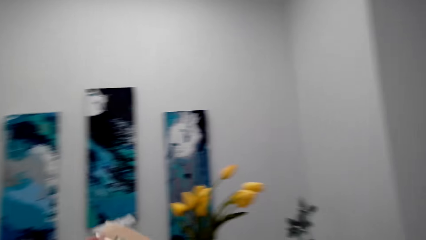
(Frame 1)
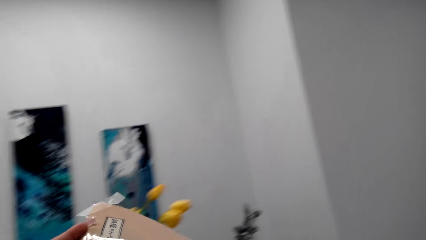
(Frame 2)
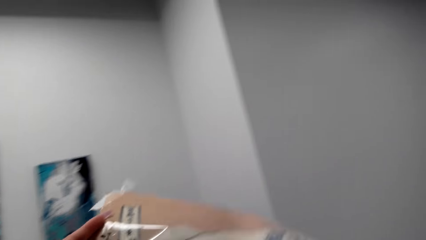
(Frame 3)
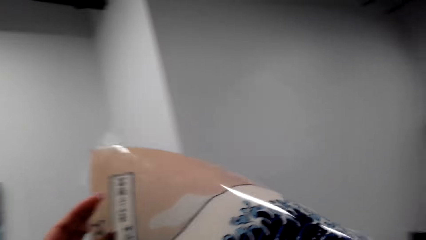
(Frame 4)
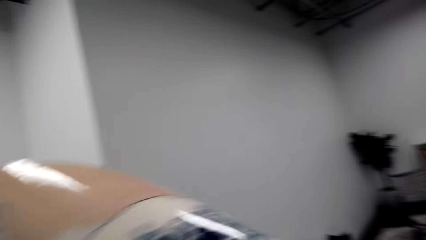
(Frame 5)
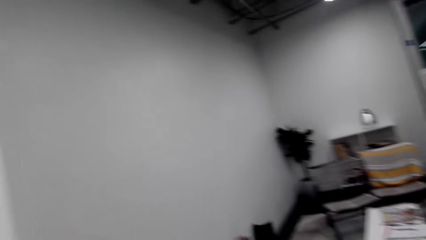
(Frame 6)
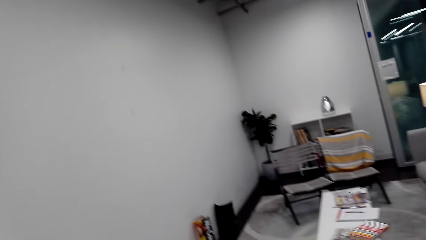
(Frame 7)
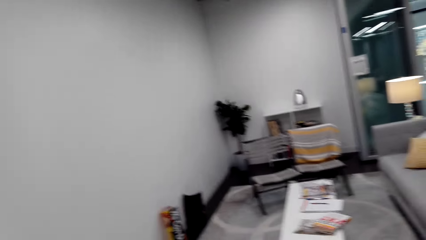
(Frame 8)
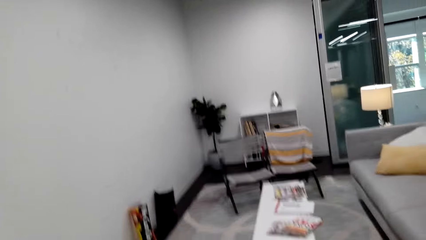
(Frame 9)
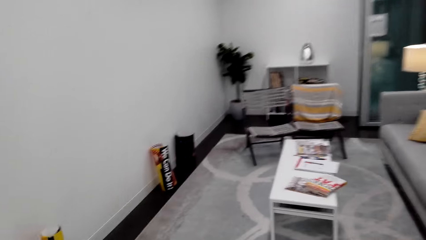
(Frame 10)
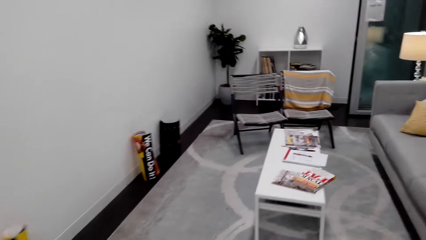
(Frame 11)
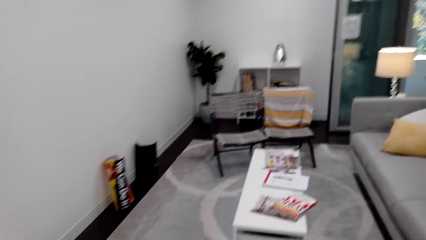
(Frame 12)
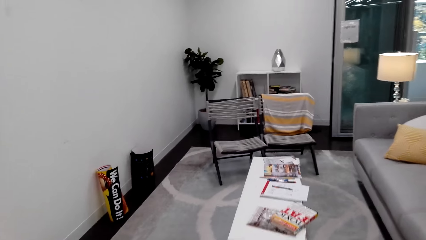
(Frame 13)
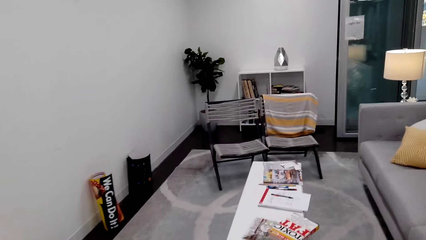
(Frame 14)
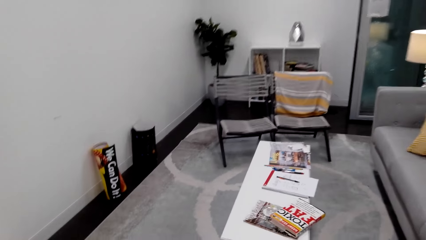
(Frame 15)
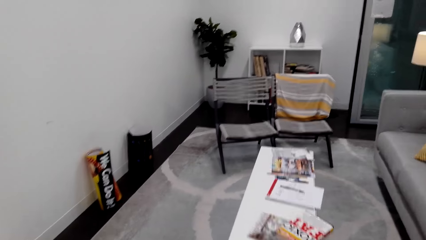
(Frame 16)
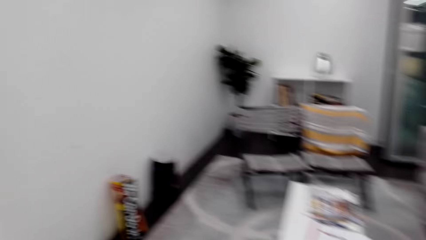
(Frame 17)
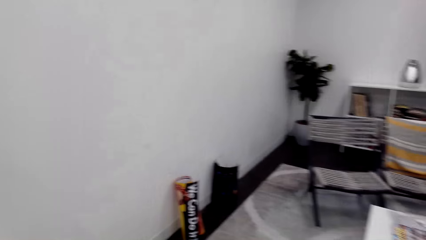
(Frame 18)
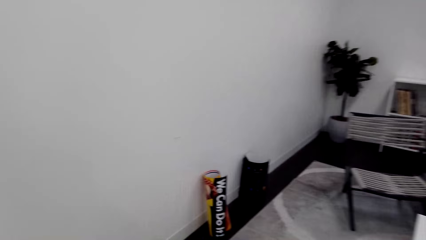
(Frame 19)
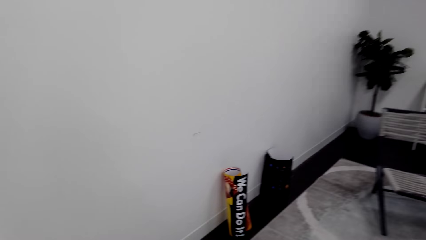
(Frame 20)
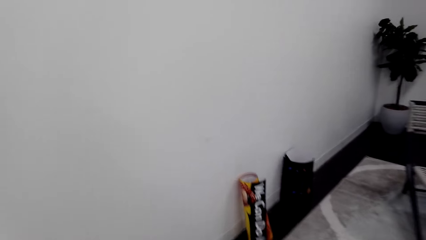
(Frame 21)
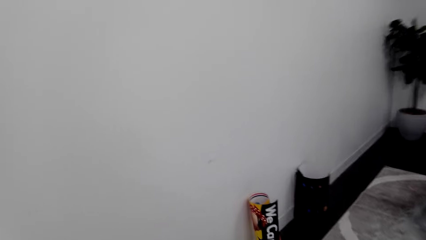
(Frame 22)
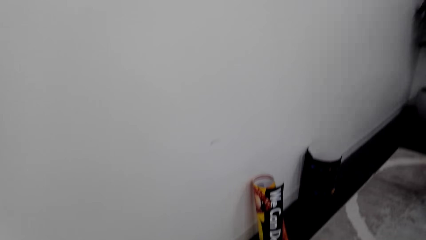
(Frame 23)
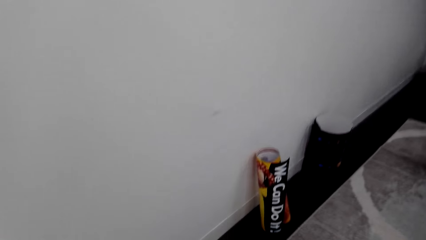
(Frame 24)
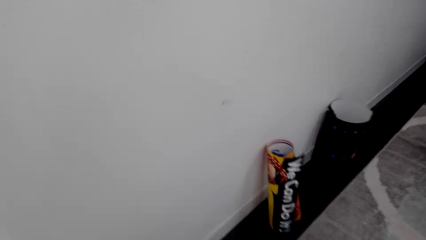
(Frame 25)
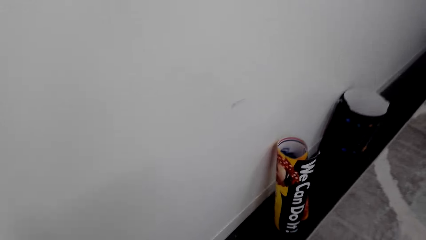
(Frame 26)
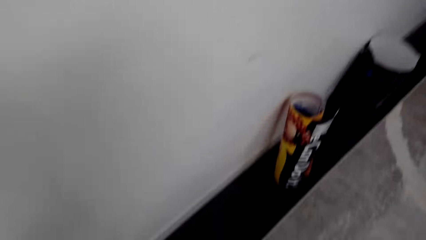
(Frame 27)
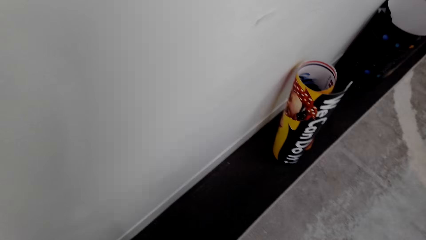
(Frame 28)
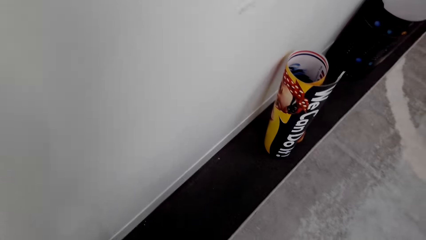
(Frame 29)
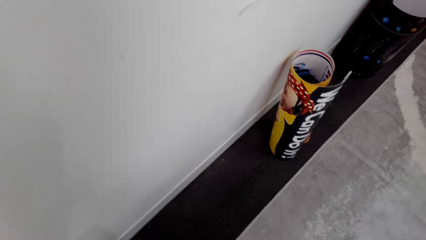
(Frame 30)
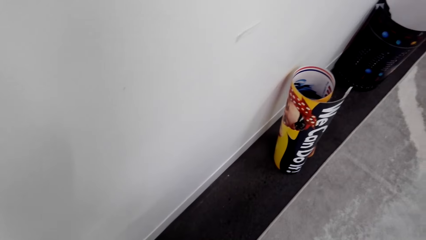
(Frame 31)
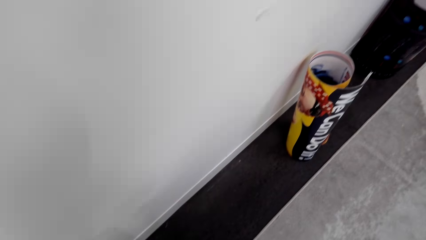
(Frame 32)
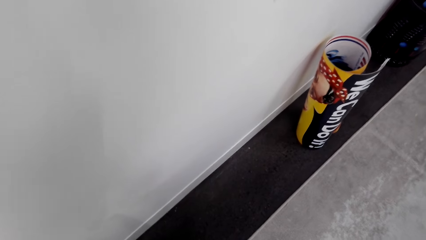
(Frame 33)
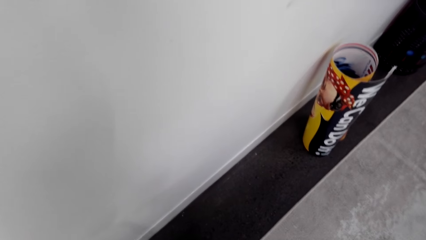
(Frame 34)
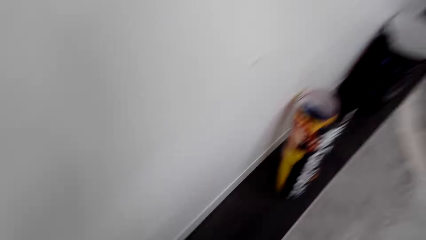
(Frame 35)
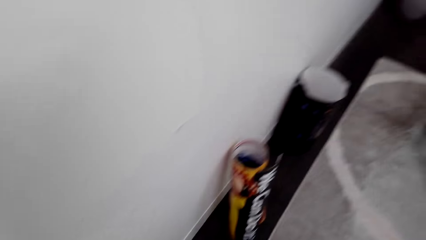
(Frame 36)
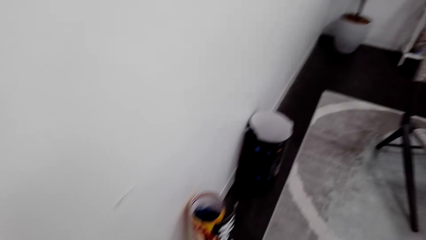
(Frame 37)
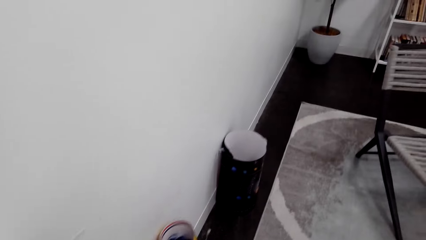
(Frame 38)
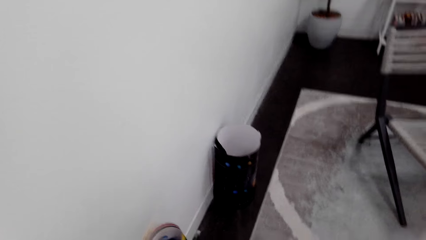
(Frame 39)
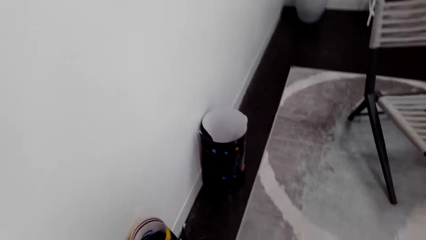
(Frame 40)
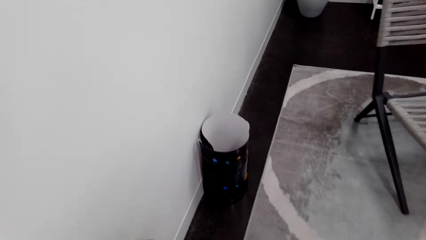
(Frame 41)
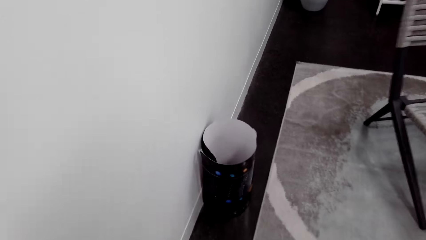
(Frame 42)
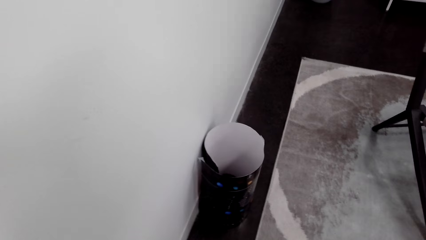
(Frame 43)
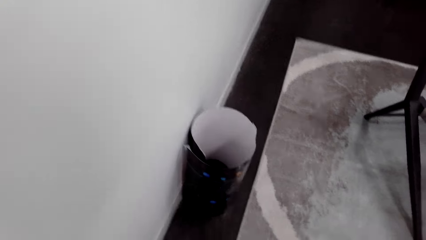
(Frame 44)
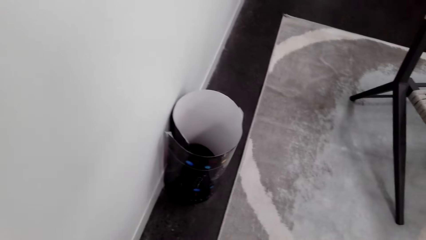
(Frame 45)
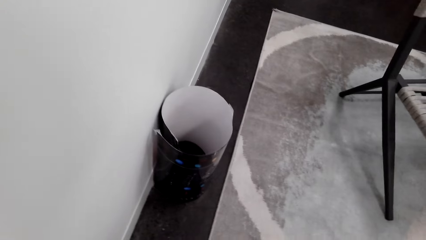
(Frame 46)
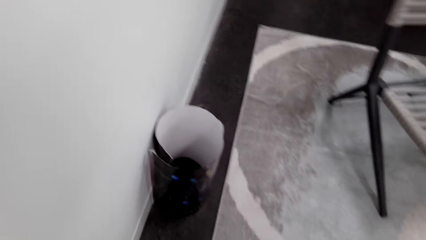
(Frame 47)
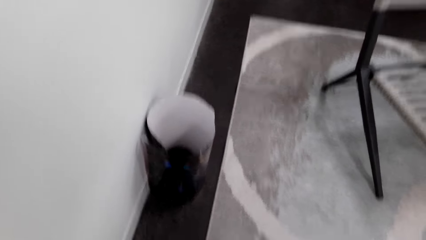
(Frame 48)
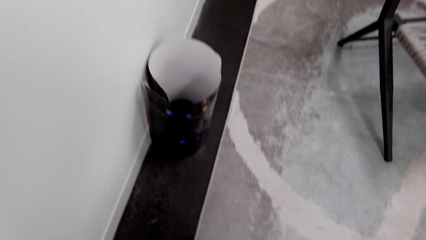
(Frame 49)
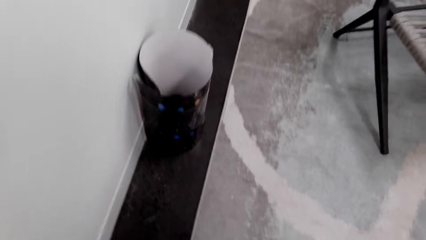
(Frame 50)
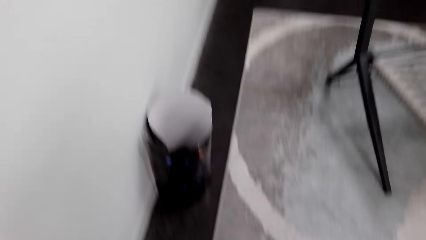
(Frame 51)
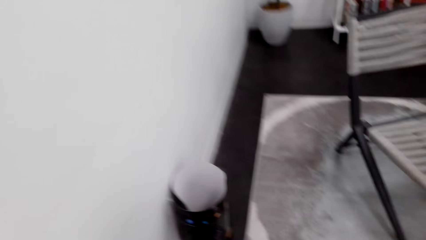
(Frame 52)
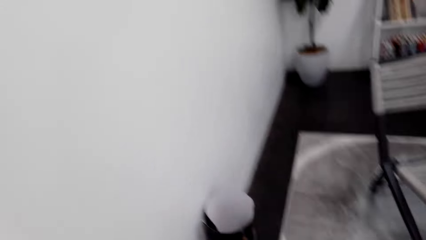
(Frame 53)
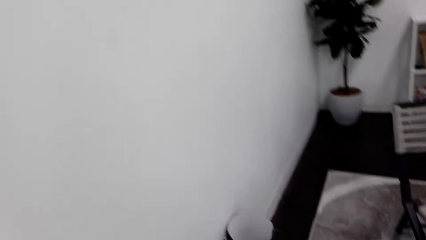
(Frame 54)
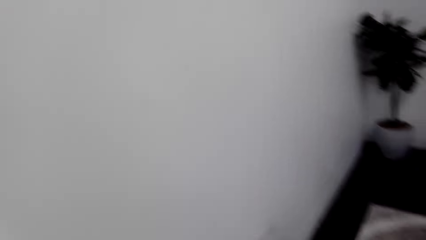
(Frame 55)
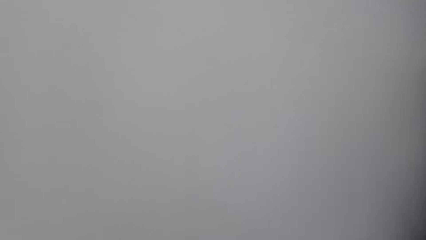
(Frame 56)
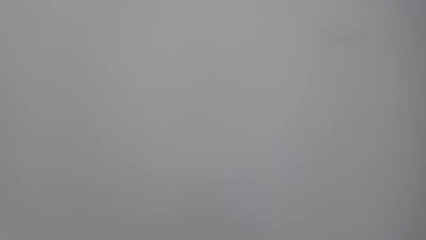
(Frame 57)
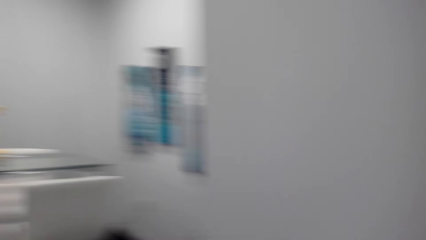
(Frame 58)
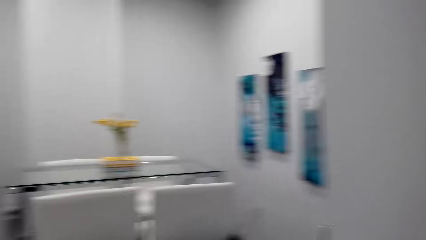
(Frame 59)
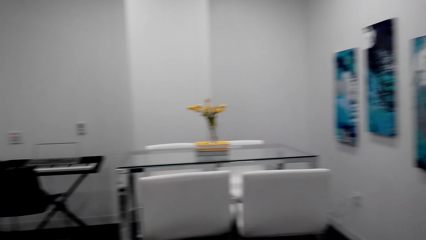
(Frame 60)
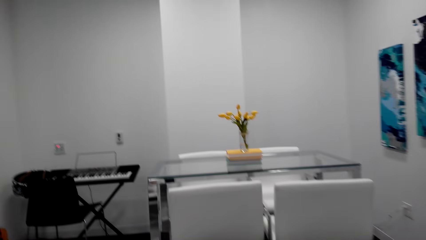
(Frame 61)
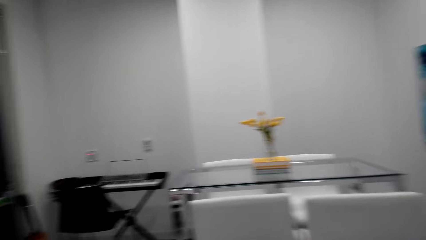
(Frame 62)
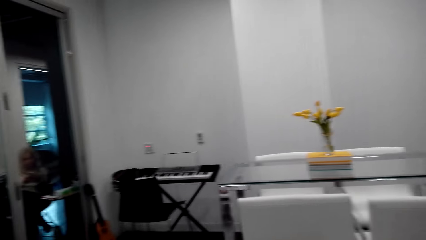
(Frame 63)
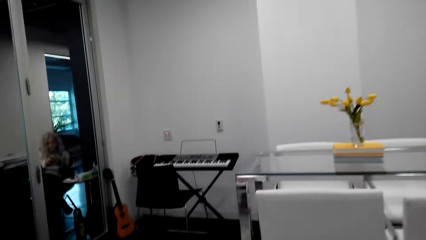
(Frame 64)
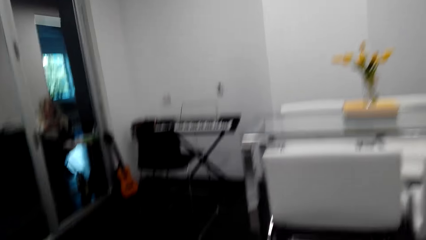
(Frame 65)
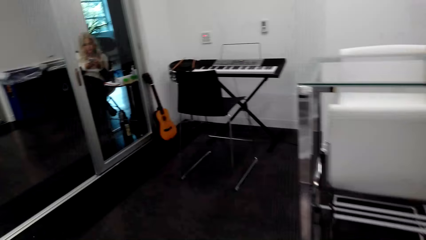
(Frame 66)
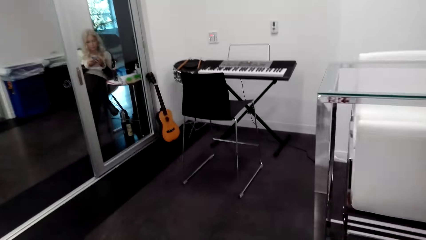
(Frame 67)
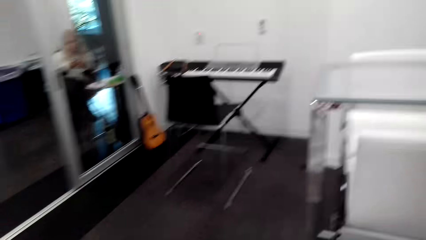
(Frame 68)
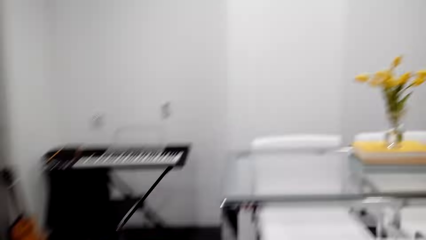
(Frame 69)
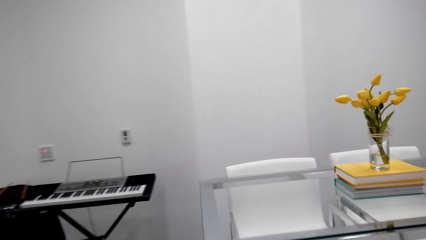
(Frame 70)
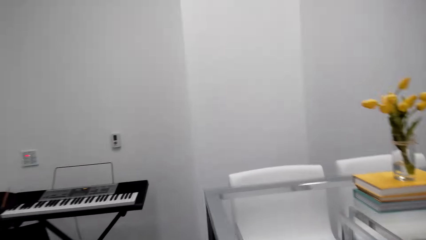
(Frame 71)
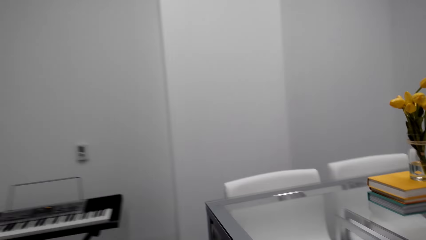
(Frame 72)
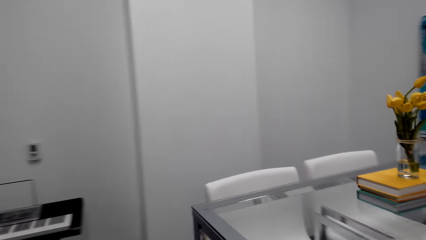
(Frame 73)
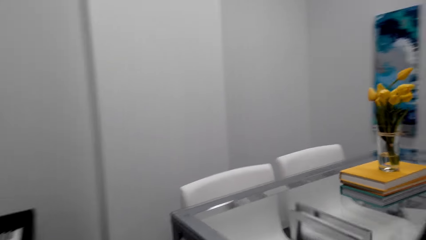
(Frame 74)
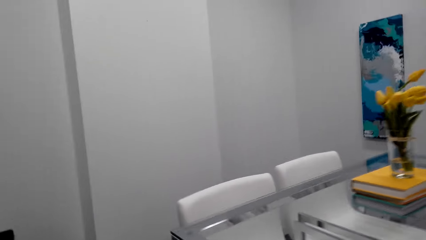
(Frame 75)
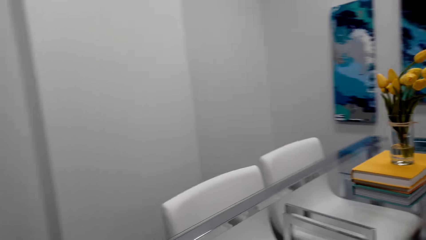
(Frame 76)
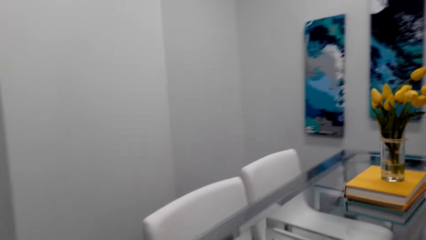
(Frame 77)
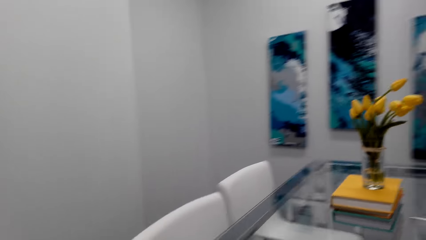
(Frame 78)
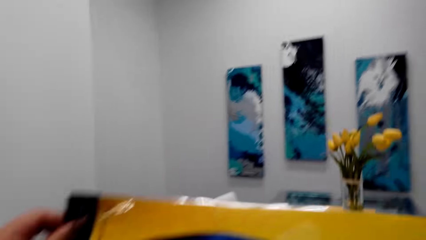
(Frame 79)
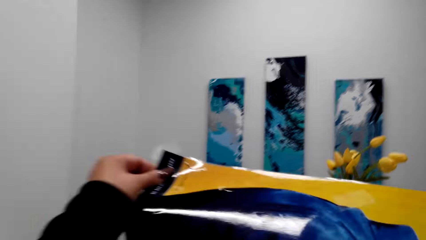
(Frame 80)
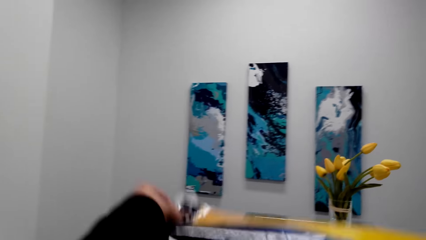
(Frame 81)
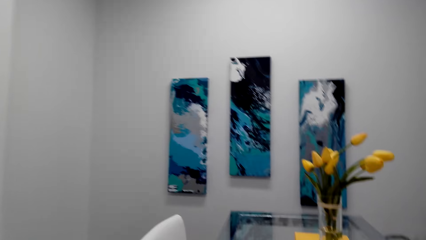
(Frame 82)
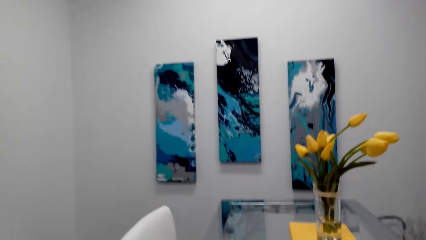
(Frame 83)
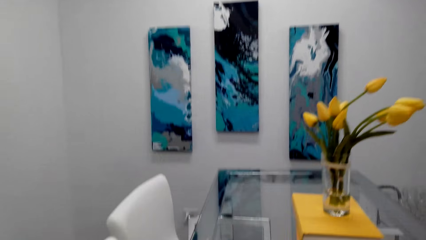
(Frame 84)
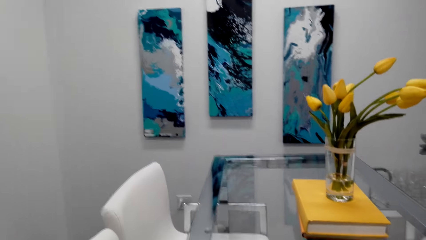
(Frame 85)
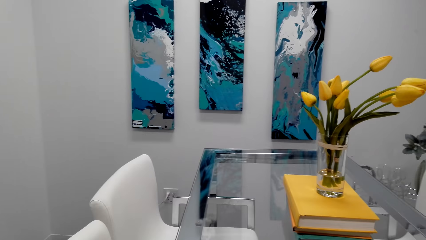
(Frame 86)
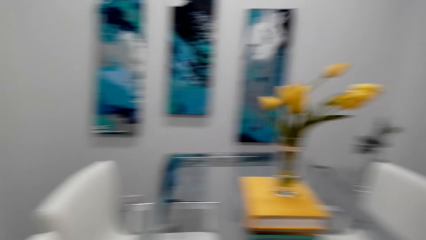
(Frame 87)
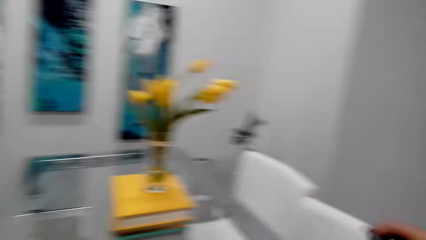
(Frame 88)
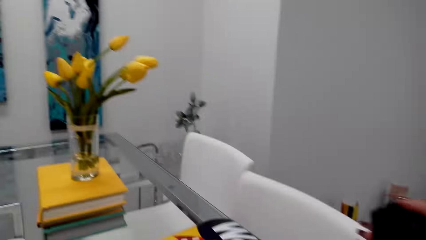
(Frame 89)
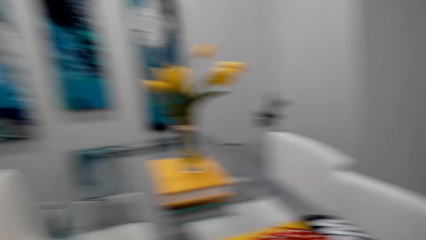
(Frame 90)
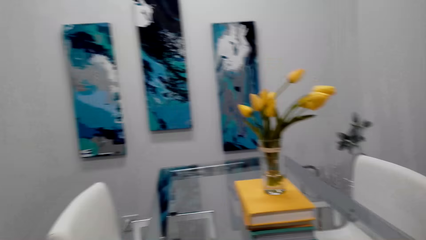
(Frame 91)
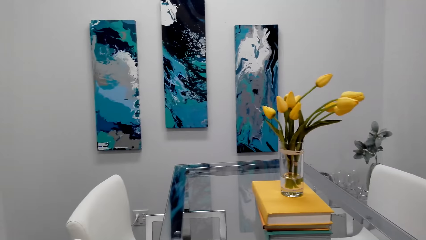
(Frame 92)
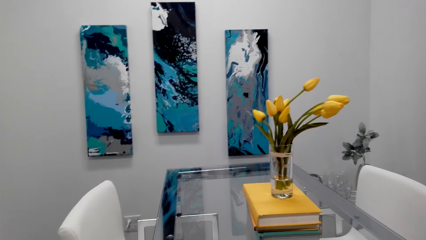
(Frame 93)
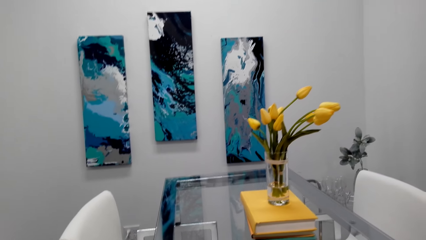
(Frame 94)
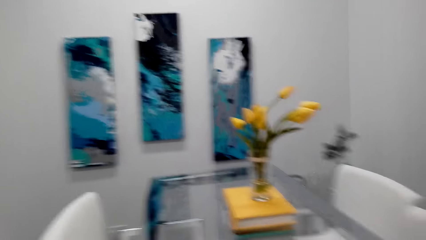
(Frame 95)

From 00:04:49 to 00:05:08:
The camera wearer takes the decoration. They walk around the house. They put the paper on the table.
